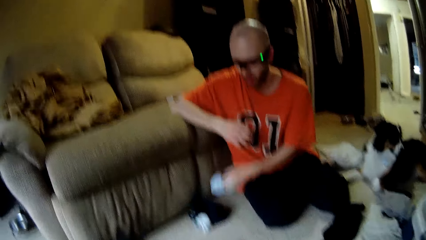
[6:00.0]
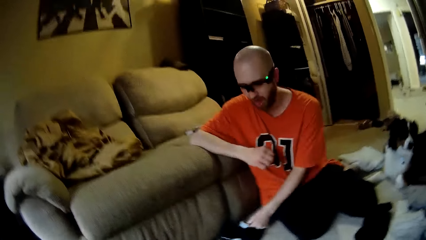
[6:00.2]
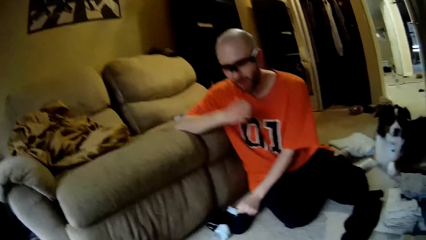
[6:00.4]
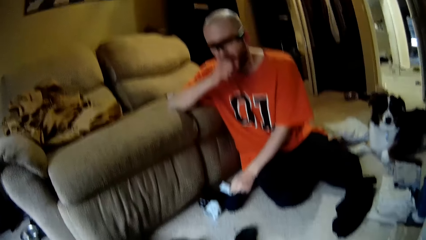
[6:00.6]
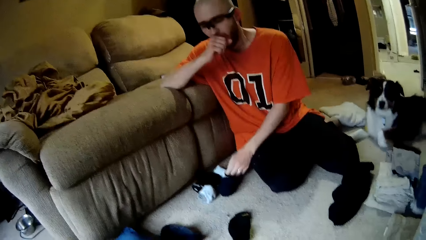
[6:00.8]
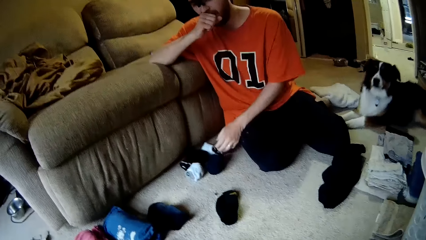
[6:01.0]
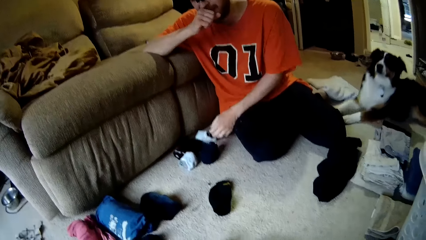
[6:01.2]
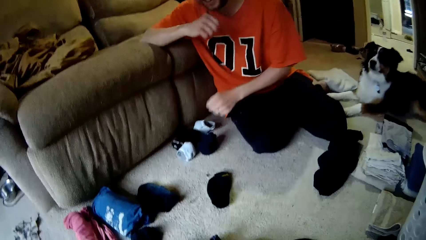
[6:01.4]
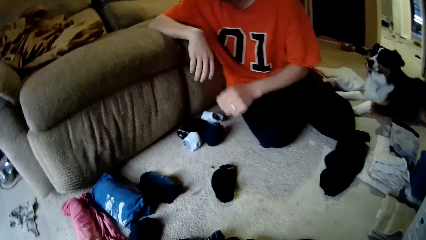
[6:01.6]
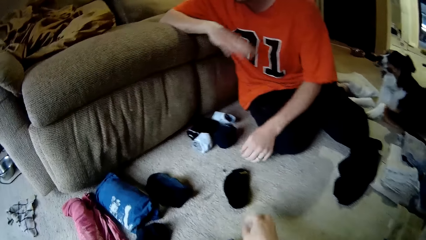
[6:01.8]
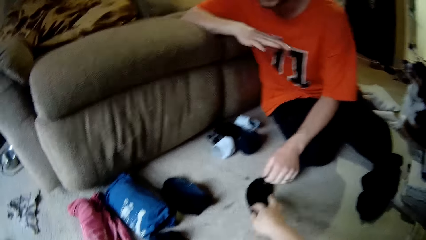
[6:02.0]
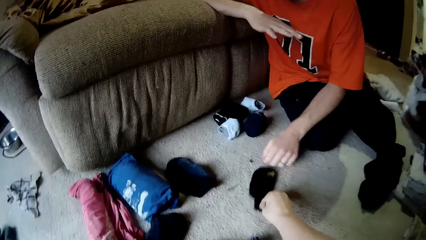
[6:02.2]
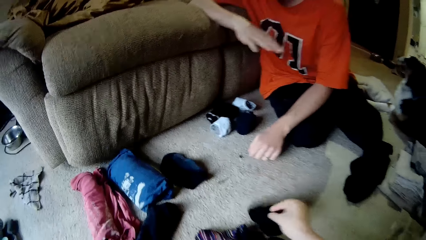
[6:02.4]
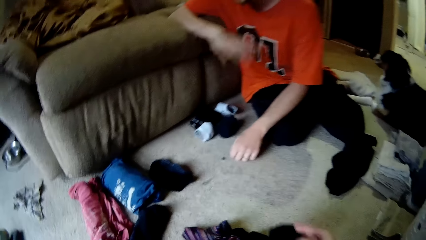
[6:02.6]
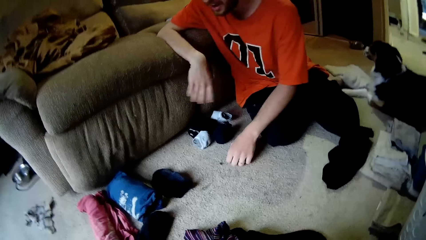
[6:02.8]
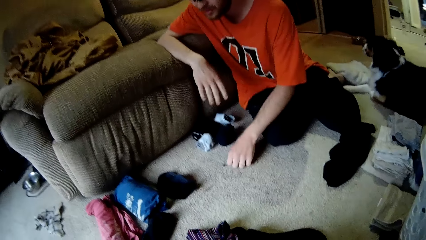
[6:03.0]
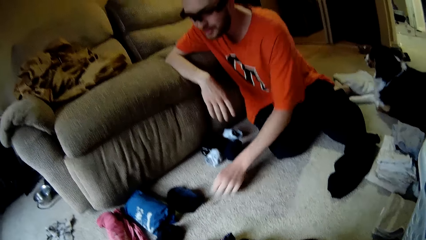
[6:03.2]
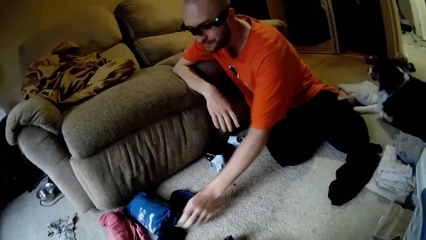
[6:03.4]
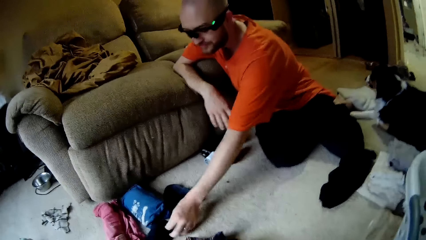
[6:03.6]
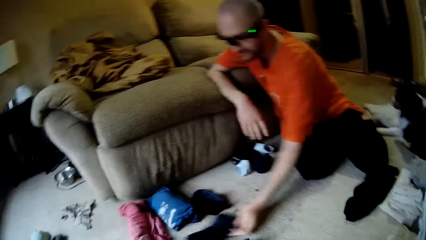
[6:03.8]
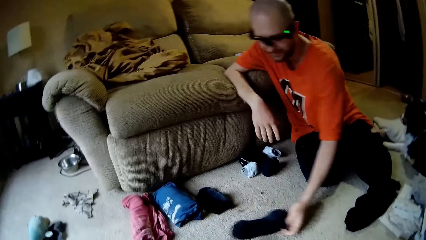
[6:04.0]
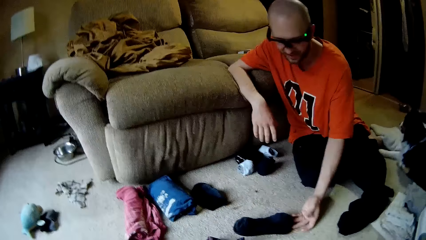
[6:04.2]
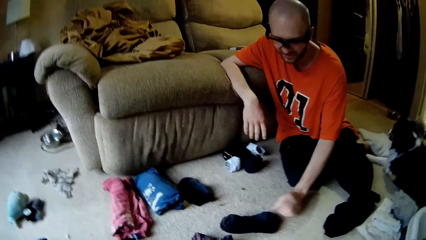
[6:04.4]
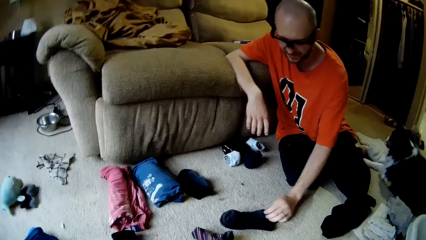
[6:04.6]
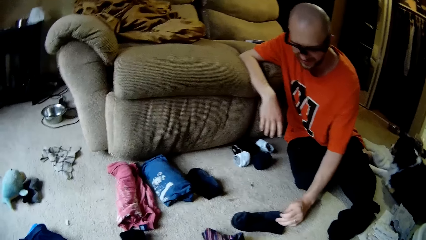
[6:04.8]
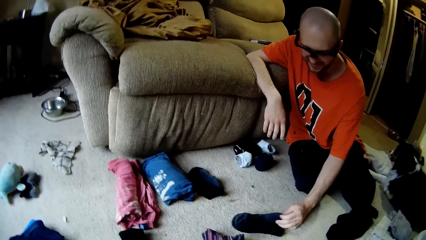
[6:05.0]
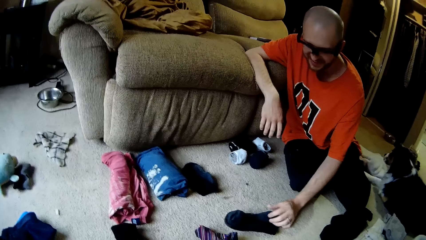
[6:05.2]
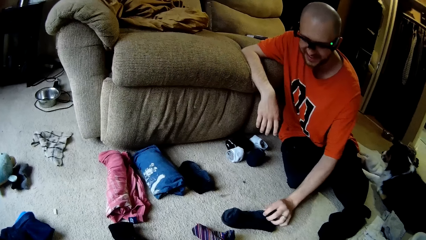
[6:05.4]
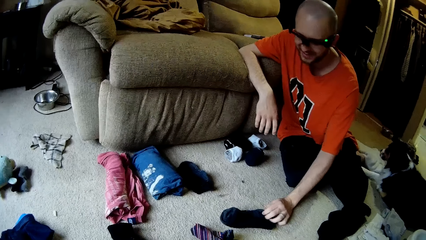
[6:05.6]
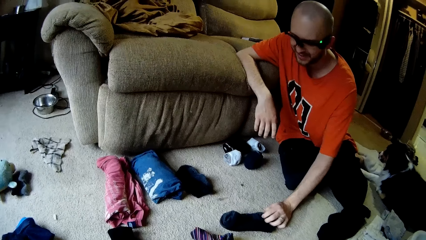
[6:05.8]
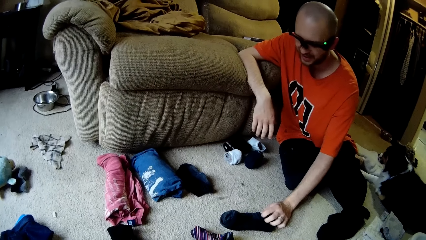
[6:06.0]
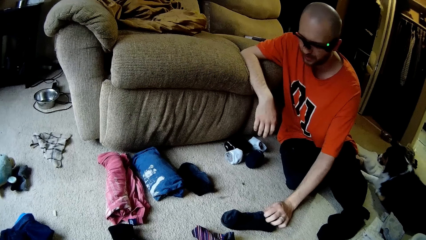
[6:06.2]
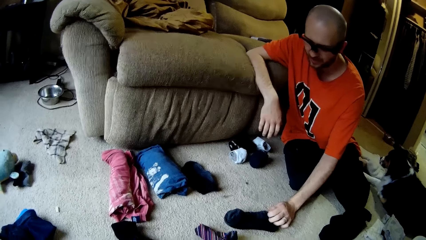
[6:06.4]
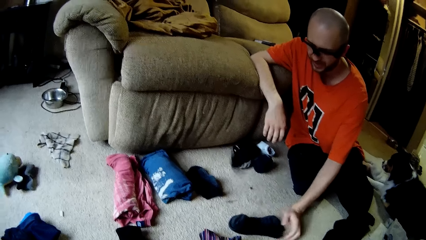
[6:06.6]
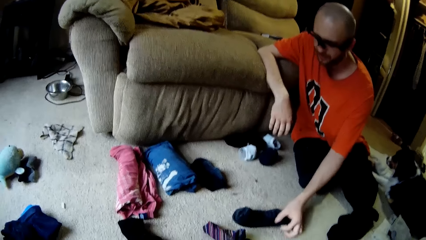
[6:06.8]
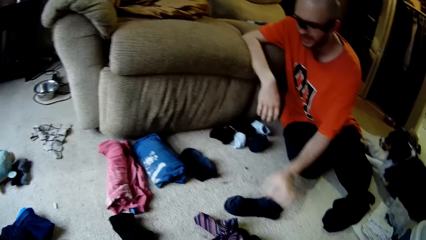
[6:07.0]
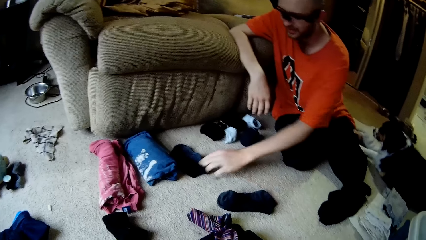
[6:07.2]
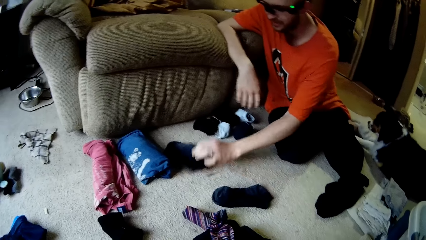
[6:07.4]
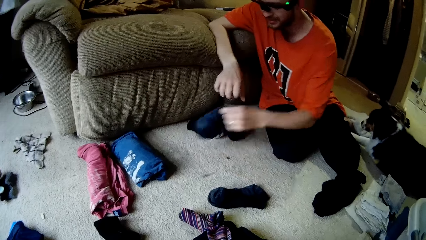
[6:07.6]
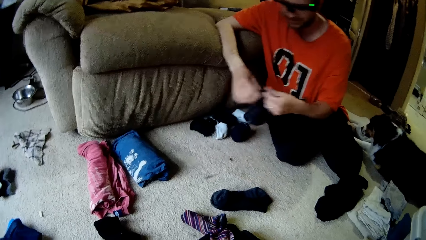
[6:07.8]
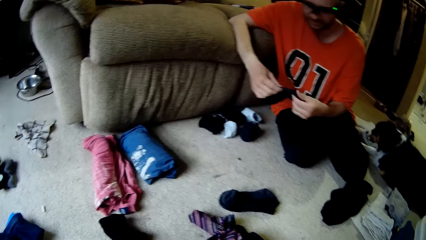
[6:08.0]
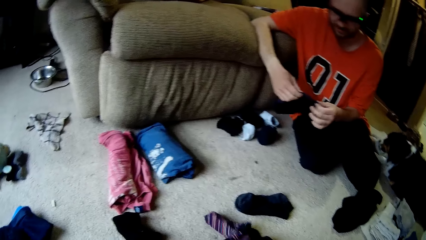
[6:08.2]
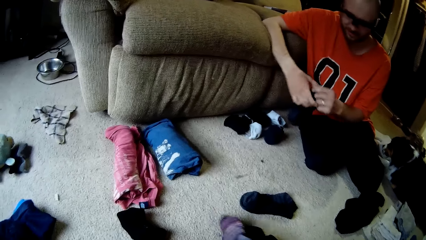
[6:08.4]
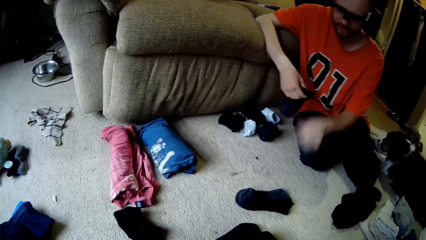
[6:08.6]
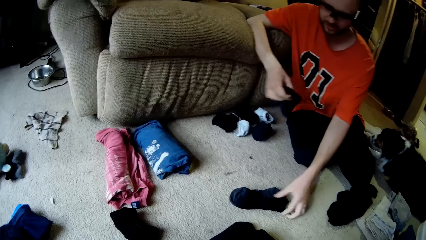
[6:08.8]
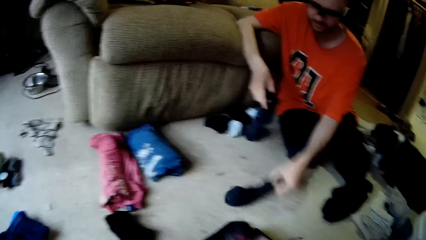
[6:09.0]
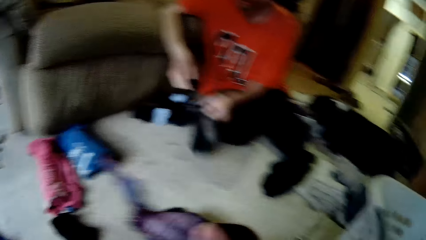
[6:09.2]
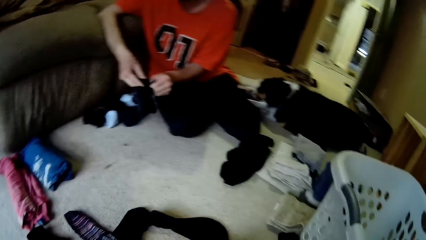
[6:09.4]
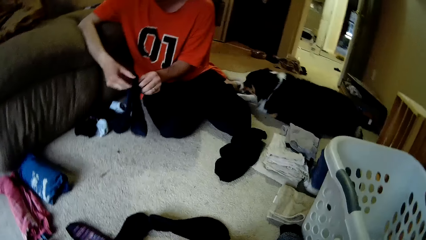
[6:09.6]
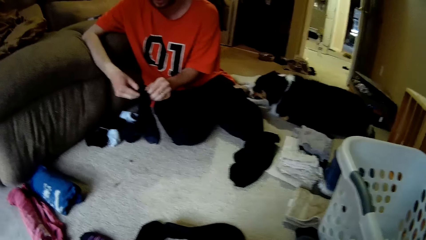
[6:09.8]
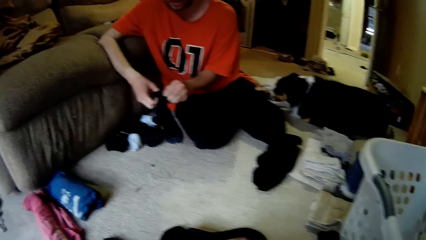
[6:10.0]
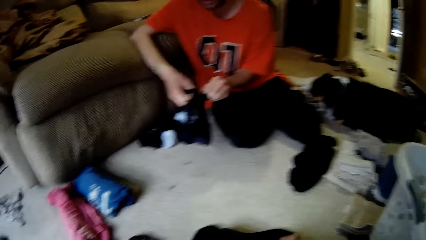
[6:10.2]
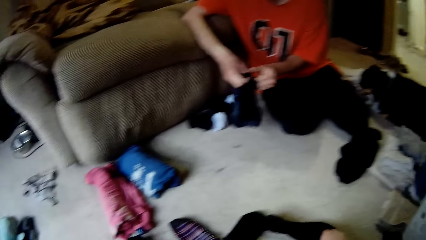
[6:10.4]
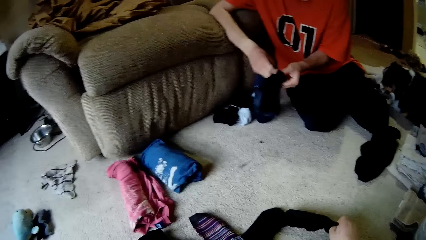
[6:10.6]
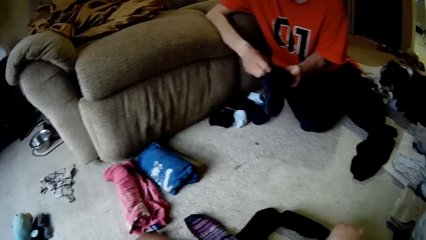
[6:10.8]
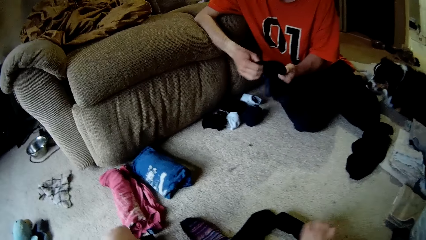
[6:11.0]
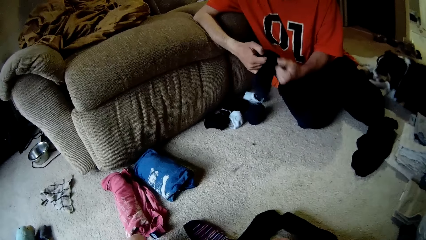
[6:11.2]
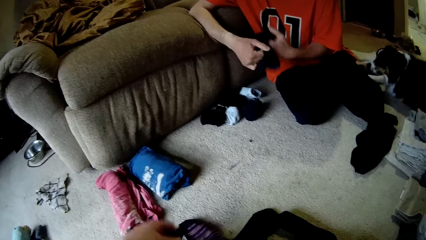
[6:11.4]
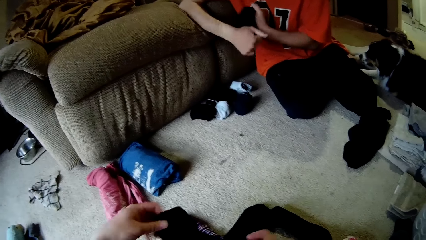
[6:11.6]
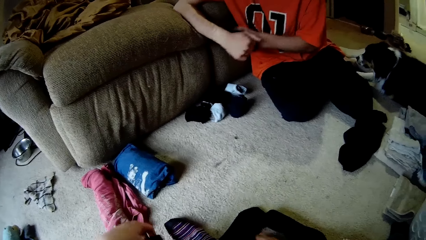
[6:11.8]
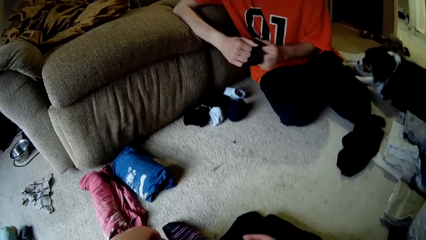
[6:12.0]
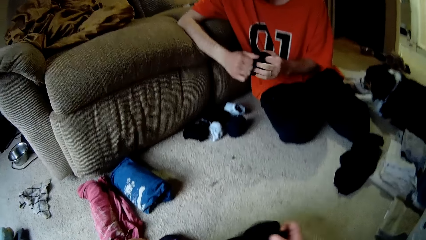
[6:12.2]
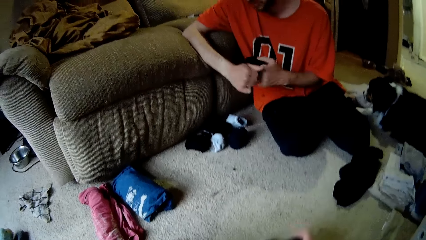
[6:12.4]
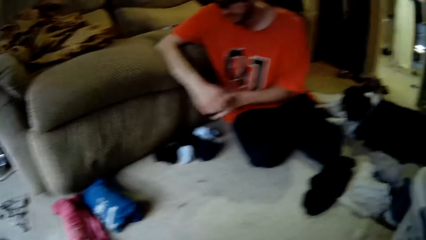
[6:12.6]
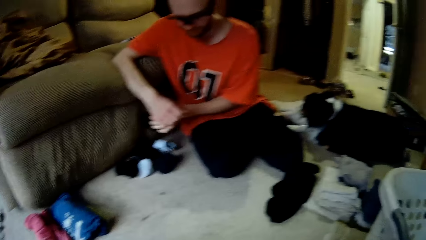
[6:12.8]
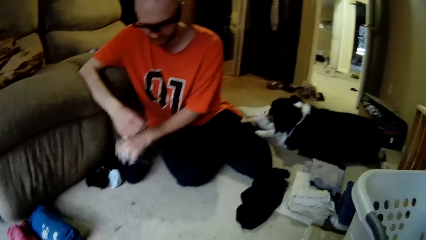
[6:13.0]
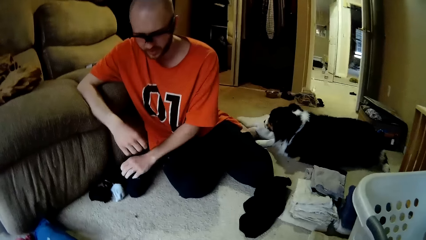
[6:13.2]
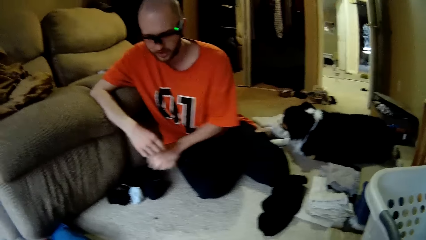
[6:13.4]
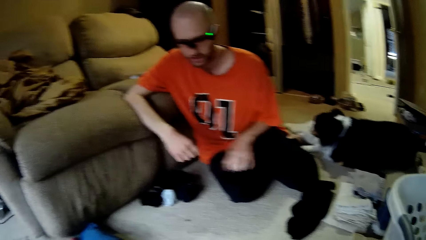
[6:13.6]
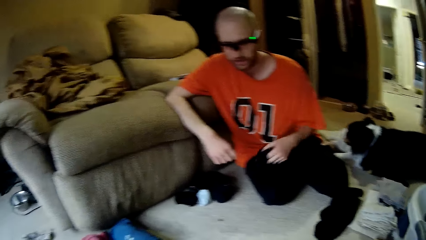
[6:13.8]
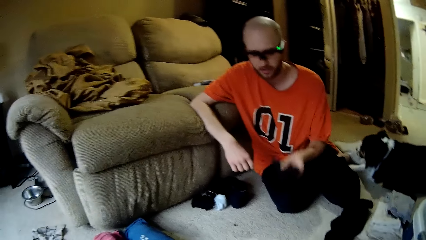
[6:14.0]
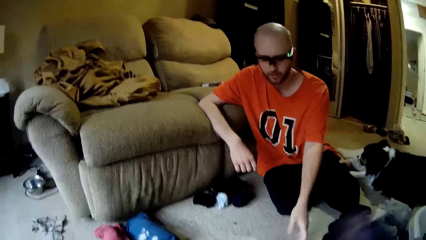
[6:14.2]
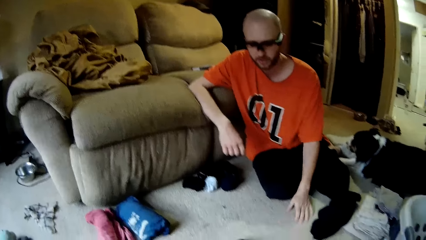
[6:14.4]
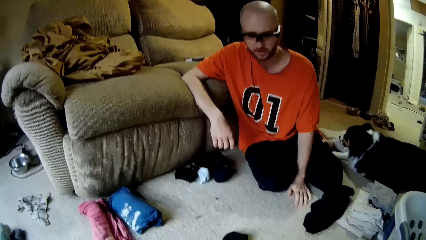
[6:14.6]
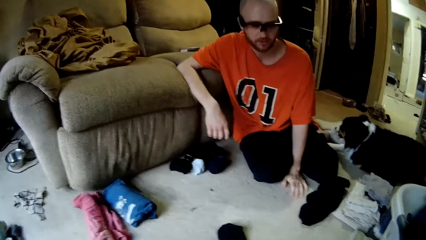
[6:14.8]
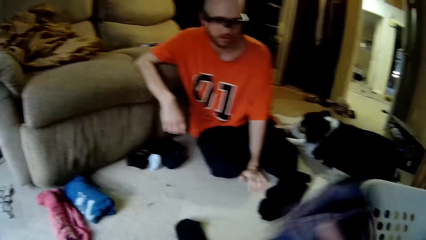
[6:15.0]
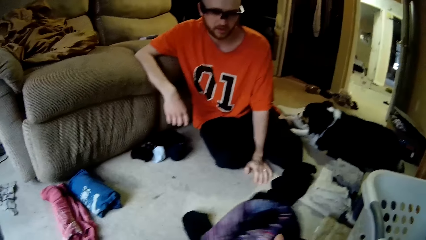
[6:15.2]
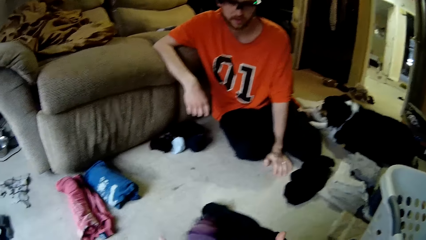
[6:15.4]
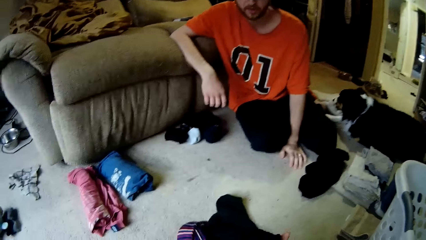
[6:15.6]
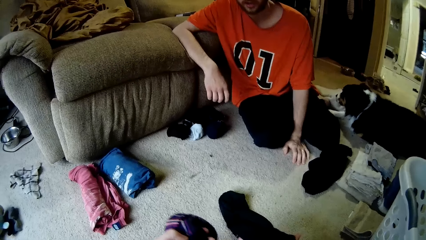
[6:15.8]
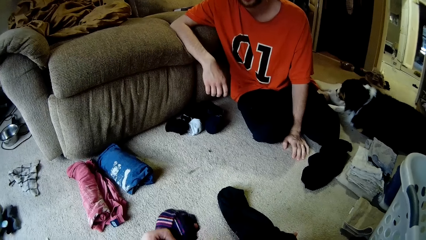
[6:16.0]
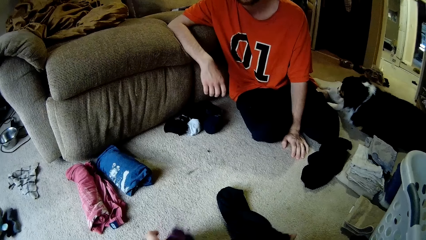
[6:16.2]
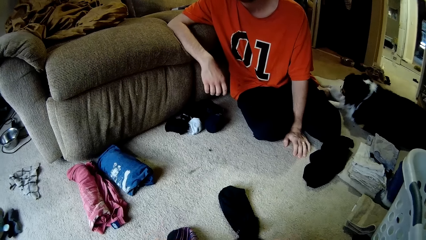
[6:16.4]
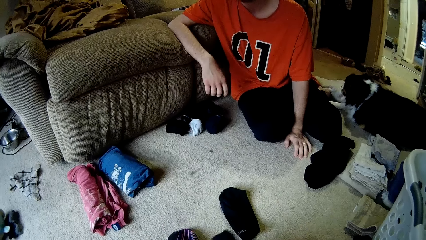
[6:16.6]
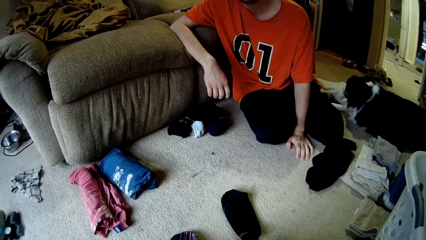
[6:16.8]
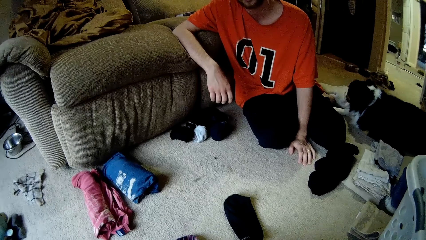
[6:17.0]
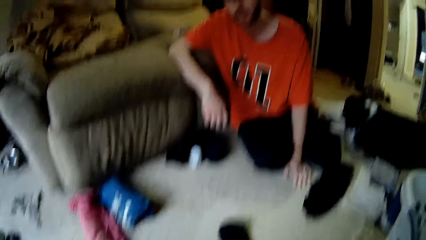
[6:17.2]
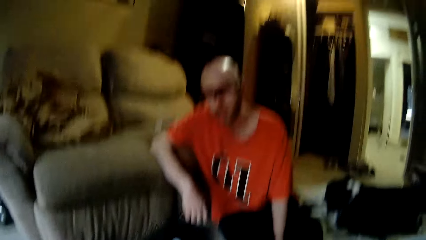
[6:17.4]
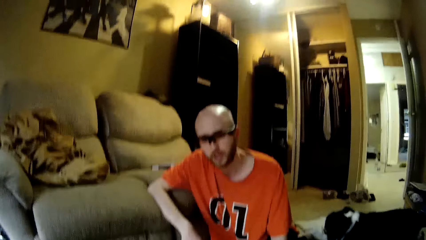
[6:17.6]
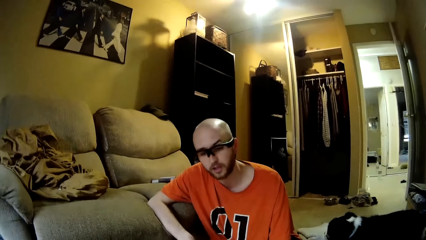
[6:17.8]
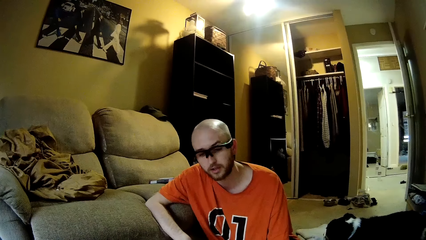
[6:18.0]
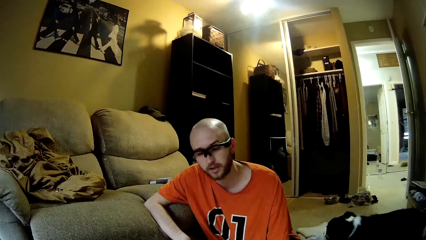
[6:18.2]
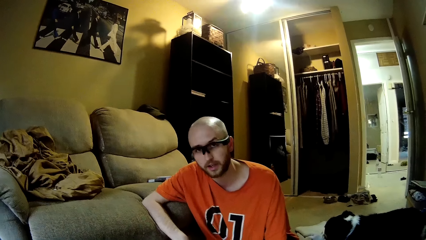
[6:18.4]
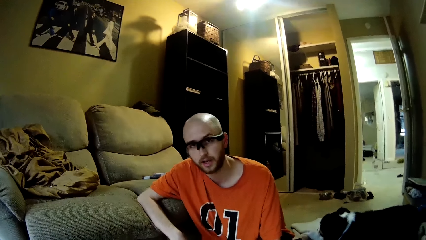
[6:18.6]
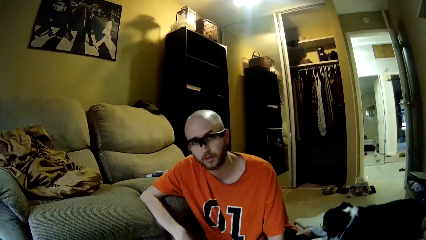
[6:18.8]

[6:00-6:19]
A man drops the socks on the floor with his right hand. The camera wearer dialogues to the man and folds a cloth. She picks up a sock from the floor with her right hand. The man repositions a sock from the floor with his left hand. The man folds a cloth. The camera wearer dialogues to the man and folds the cloth. She throws a sock towards the man with her right hand. The man picks a sock on the floor with his left hand. The camera wearer sorts the sock with both hands. She picks up a sock from the floor with her right hand. The man picks up a sock from the floor with his left hand. The camera wearer drops the sock on the floor with her right hand. The man sorts the socks with both hands. The camera wearer touches a sock with her right hand. The man drops the socks on the floor with his left hand. He drops a sock on the floor with his left hand. The camera wearer drops a sock on the floor with her left hand and holds a sock in her right hand.
